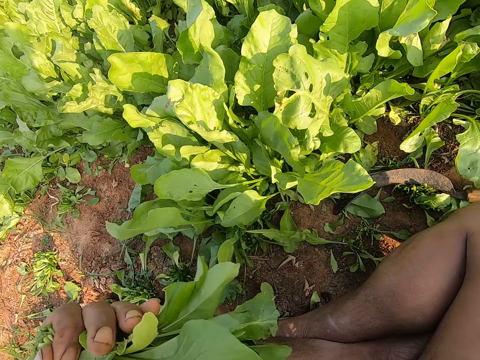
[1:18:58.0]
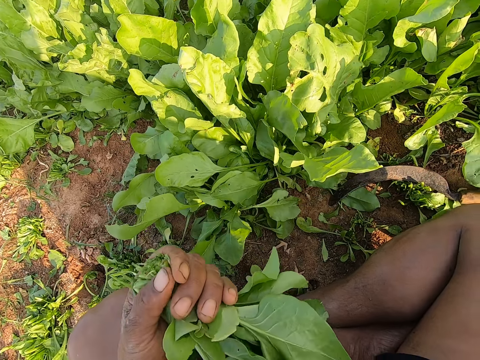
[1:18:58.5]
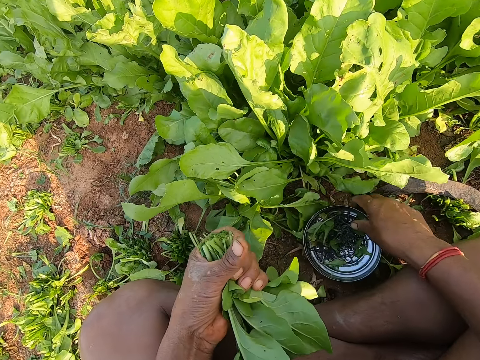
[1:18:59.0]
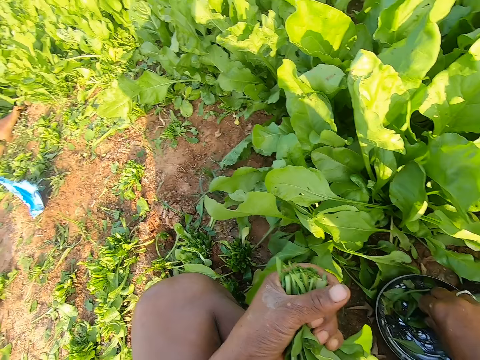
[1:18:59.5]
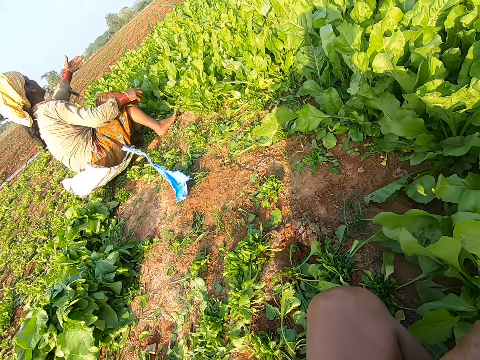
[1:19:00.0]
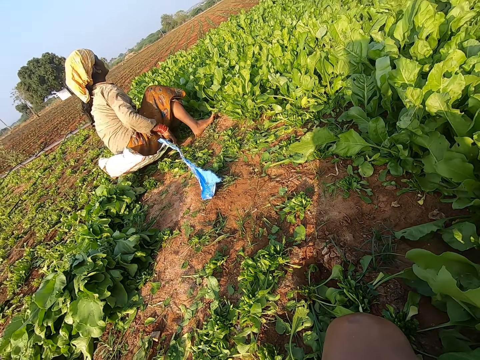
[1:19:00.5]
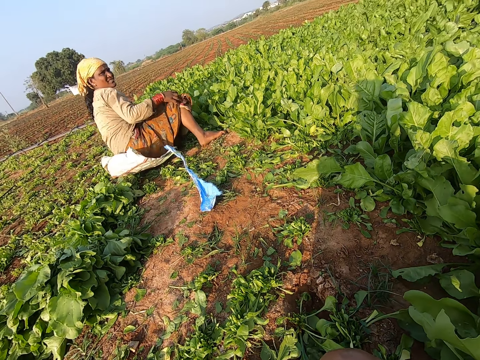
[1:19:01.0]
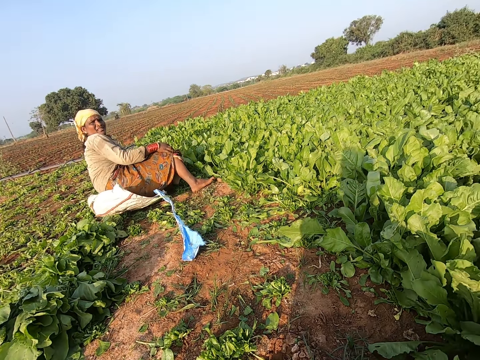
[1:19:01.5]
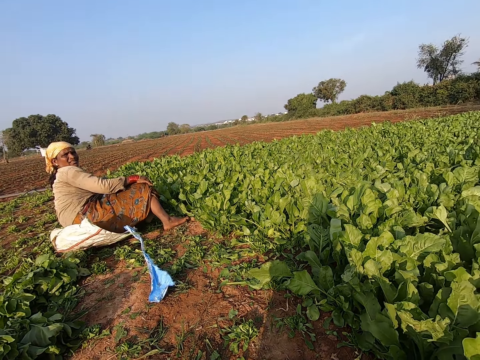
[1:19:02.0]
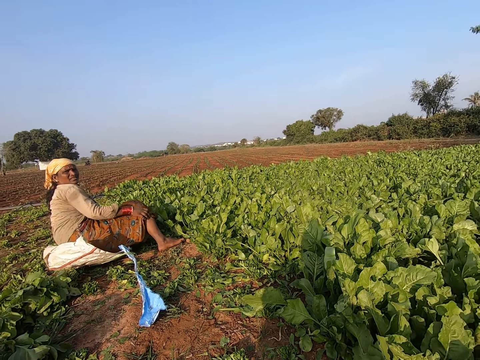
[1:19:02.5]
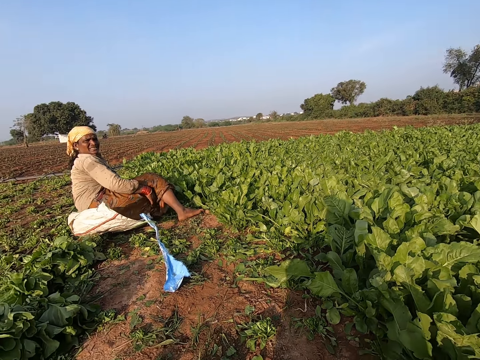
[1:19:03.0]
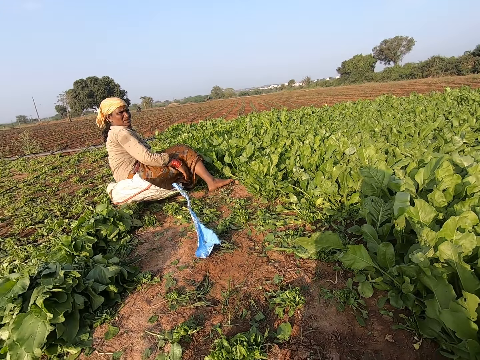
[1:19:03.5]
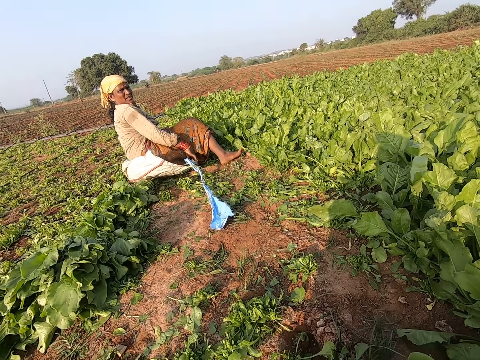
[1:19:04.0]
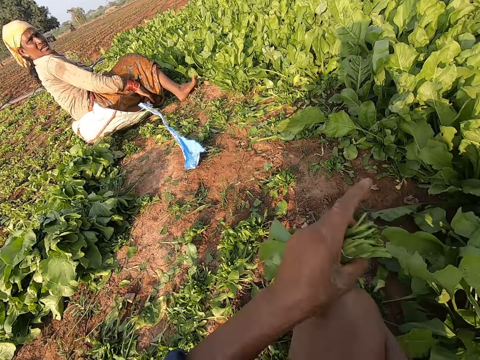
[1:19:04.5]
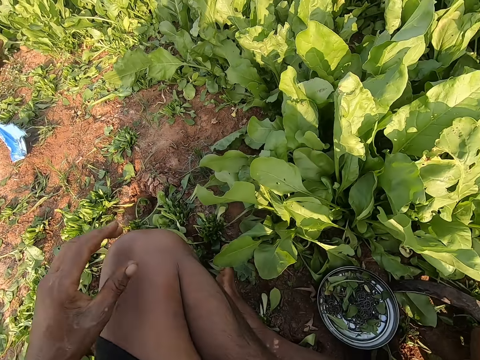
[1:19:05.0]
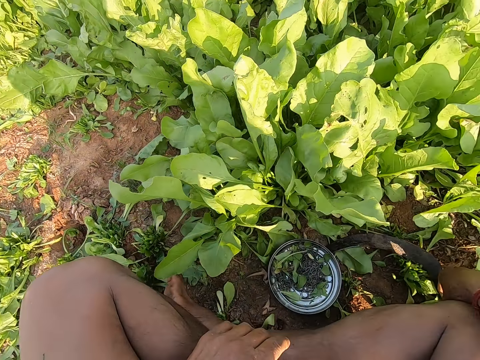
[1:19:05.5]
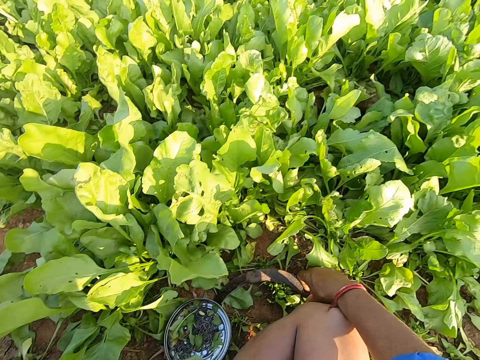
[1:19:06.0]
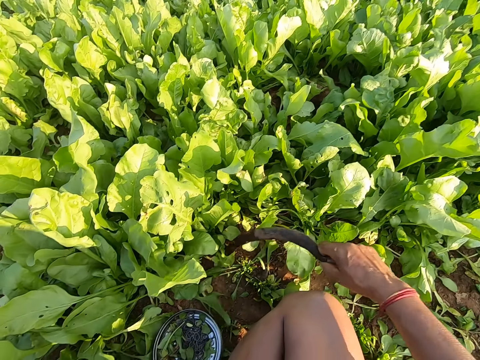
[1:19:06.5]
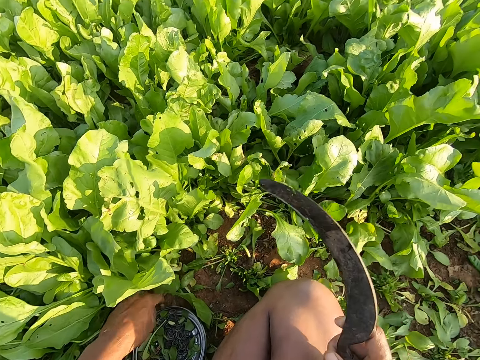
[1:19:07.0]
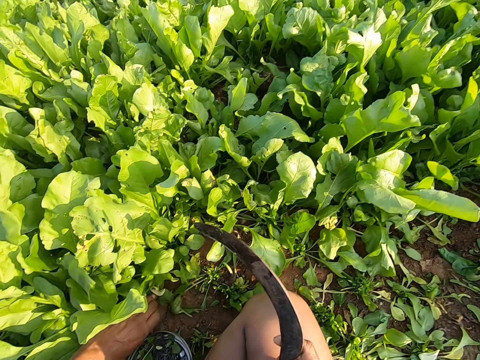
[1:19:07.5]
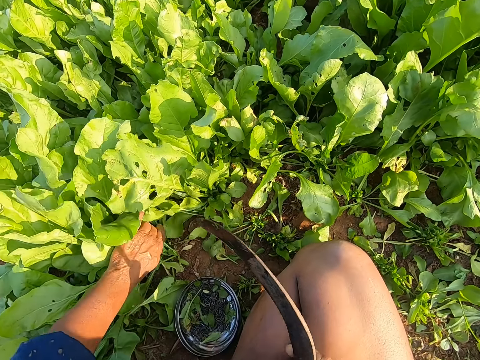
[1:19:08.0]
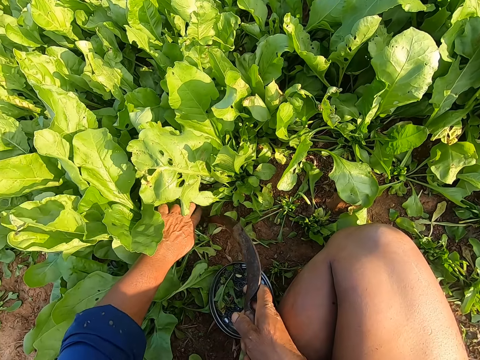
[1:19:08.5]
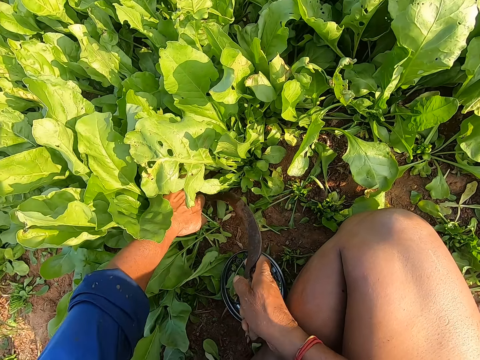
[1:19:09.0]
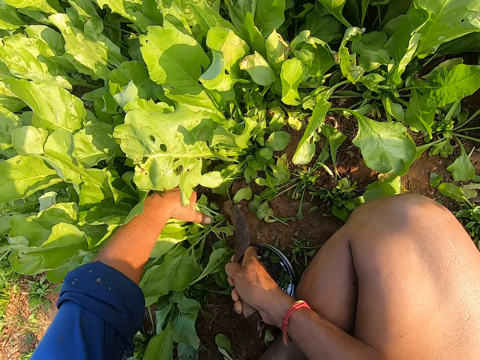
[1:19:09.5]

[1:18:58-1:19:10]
The camera wearer places the bowl of rubber bands on the ground with his right hand. He picks up a rubber band. A woman talks with the camera wearer. The camera wearer looks around. He drops the bunch of collard greens on the ground with his left hand. He picks up the sickle from the ground with his right hand. He holds the bunch of collard greens on the ground with his left hand.

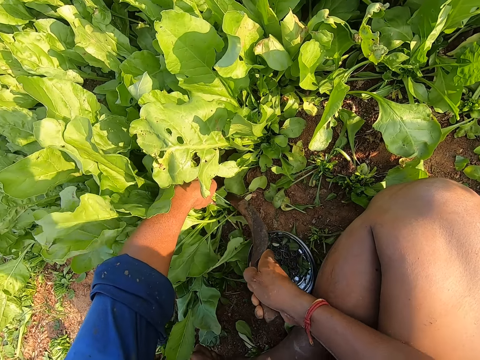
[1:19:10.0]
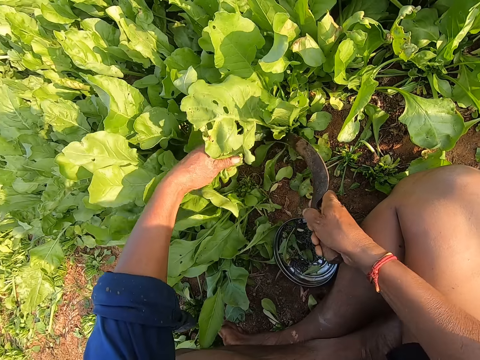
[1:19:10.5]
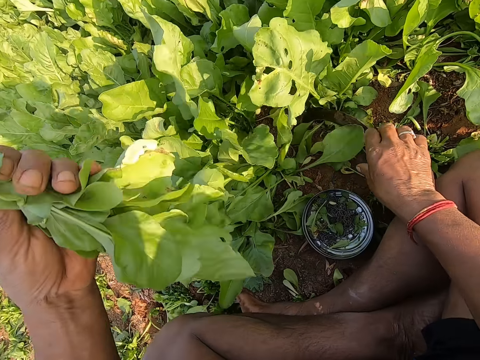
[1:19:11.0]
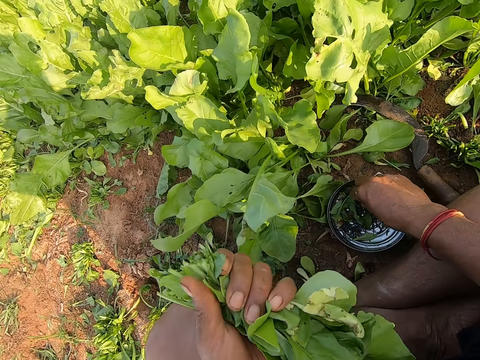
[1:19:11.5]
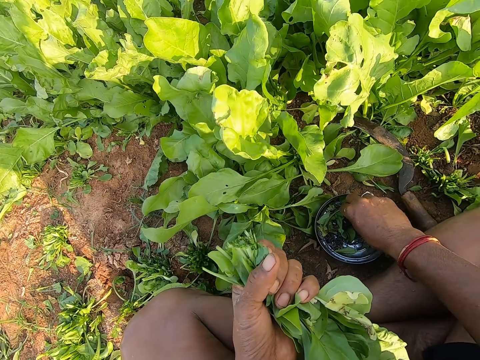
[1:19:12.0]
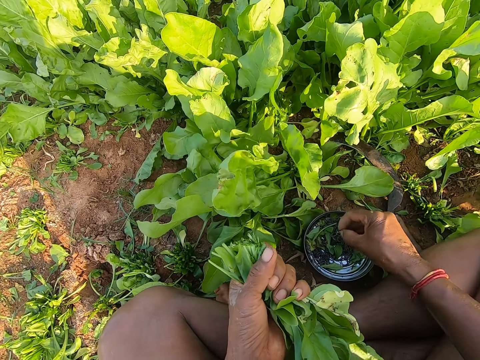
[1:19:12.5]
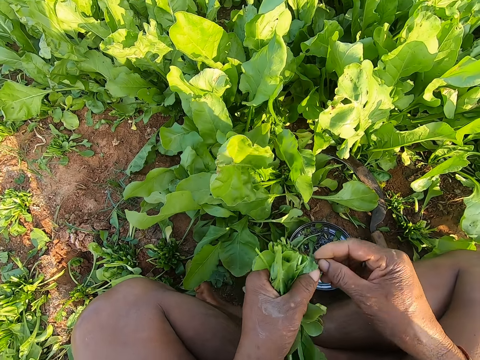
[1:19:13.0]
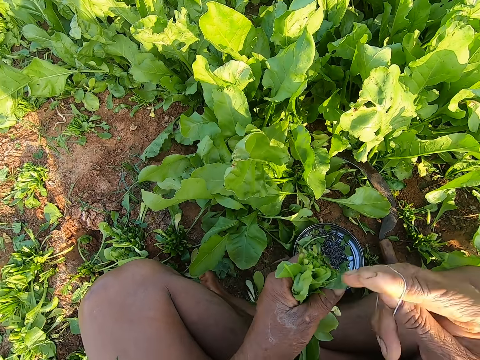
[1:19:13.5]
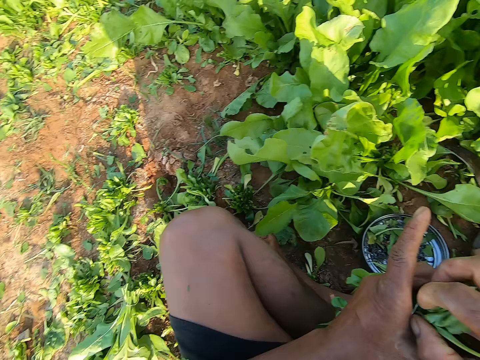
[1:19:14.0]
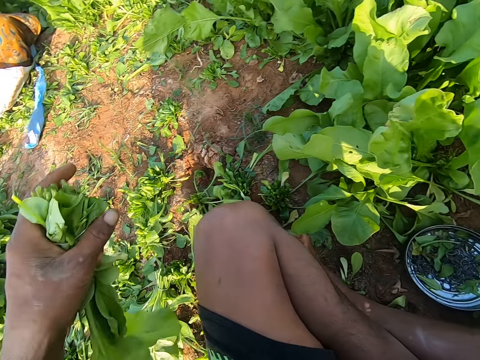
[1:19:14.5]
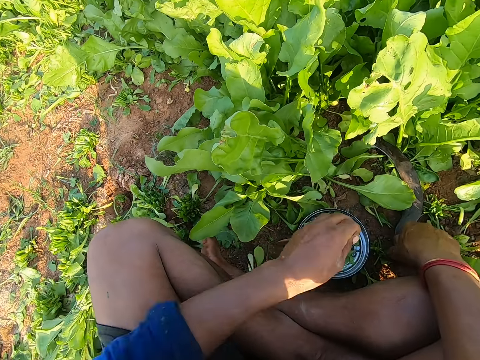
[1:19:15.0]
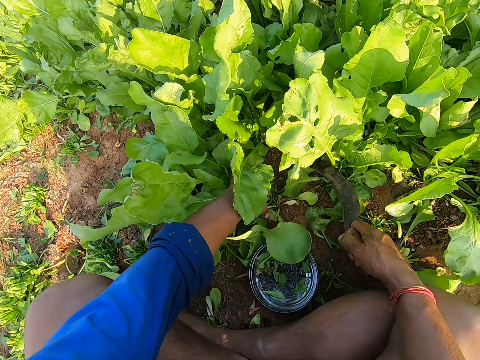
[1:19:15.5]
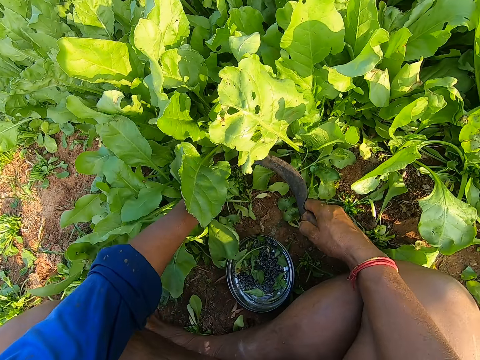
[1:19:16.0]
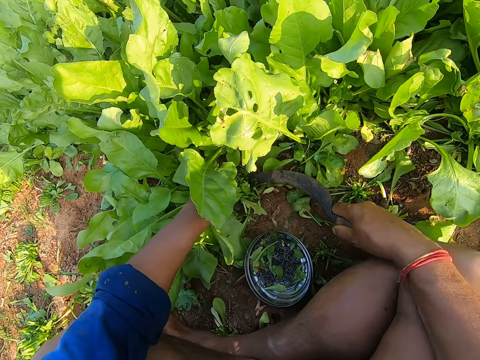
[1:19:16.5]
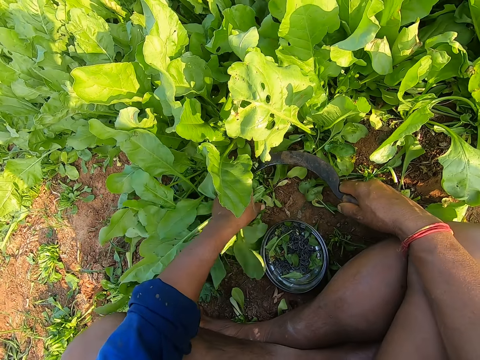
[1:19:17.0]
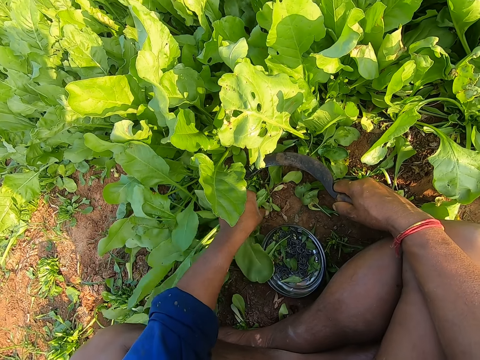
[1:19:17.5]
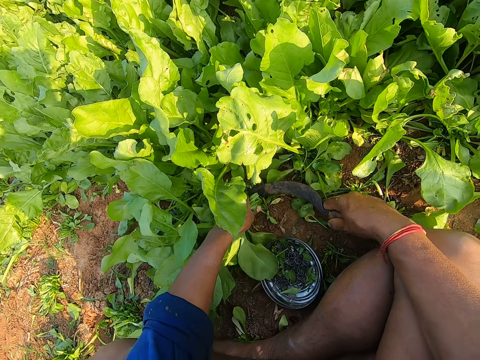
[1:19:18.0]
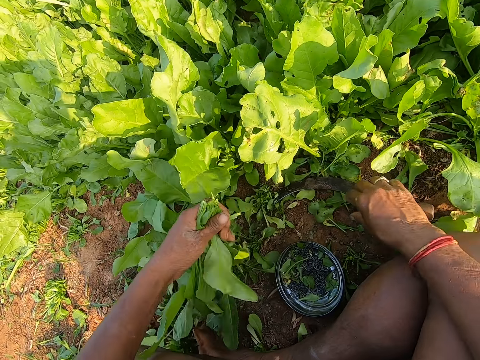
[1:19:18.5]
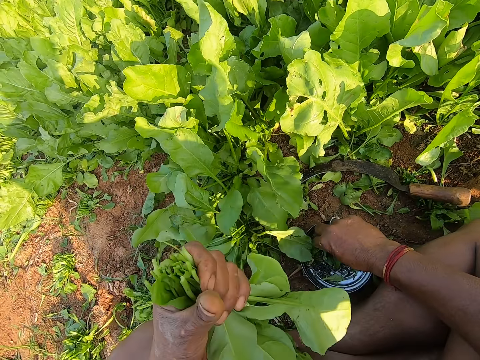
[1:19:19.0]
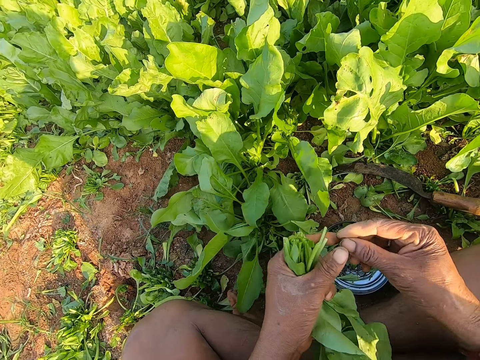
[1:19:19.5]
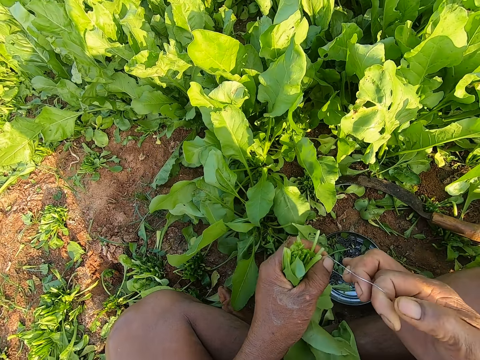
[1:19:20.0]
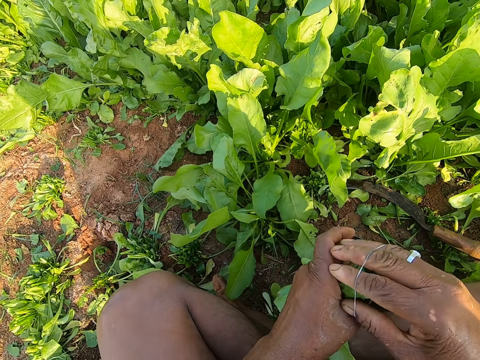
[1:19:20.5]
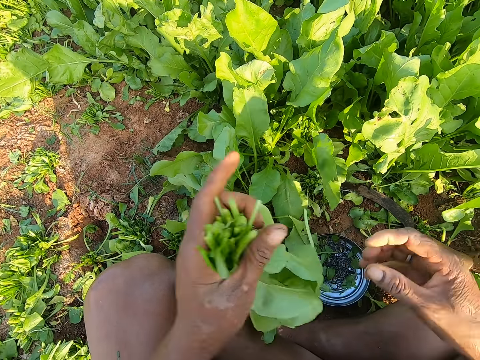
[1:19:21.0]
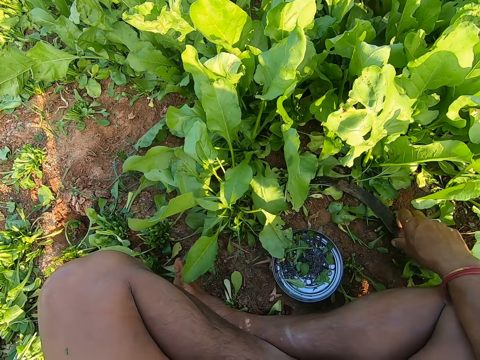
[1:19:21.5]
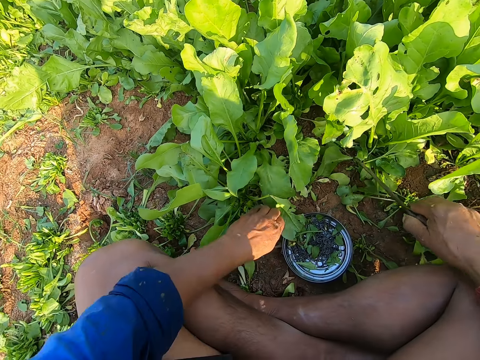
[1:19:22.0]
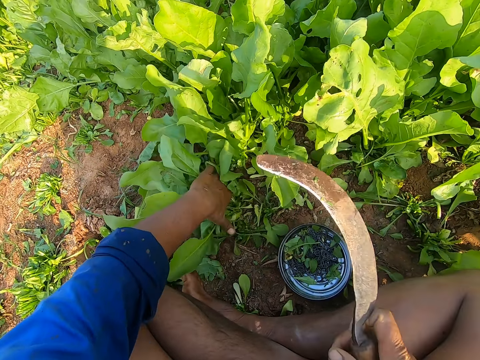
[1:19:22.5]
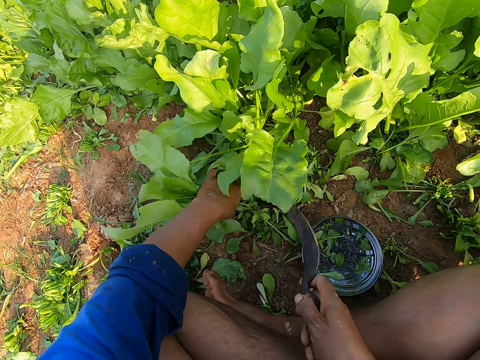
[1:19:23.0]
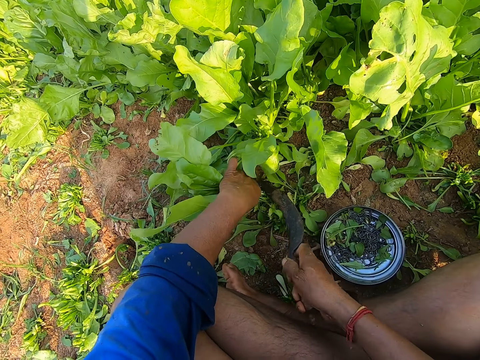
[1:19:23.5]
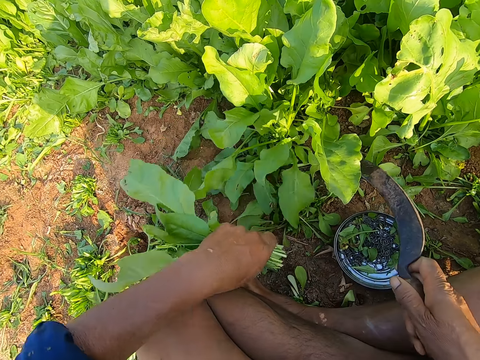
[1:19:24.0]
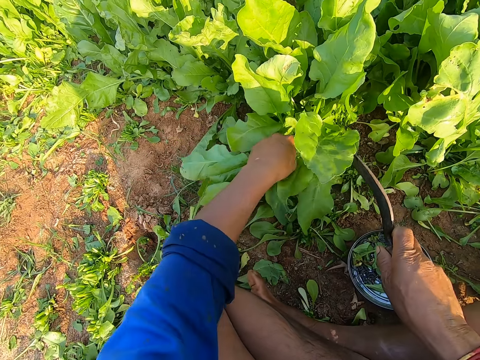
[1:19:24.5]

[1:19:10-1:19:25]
The camera wearer cuts the bunch of collard greens in his left hand on the ground with the sickle in his right hand. He drops the sickle on the ground with his right hand. He talks with a woman. He picks up a rubber band from the bowl on the ground with his right hand. He pulls the rubber band with his hands. He binds the bunch of collard greens in his left hand with the rubber band in his right hand. He drops the bunch of collard greens on the ground with his left hand. He picks up the sickle. He holds the bunch of collard greens on the ground with his left hand. He cuts the bunch of collard greens in his left hand on the ground with the sickle in his right hand. He holds the bunch of collard greens on the ground with his left hand. He cuts the bunch of collard greens in his left hand on the ground with the sickle in his right hand. He drops the sickle on the ground with his right hand. He picks up the rubber band from the bowl on the ground with his right hand. He pulls the rubber band with his hands. He binds the bunch of collard greens in his left hand with the rubber band in his right hand. He drops the spinach down. He picks up the sickle from the ground with his right hand. He holds the bunch of collard greens on the ground with his left hand. He cuts the bunch of collard greens in his left hand on the ground with the sickle in his right hand.
